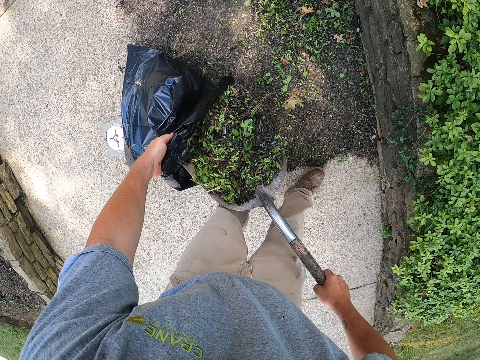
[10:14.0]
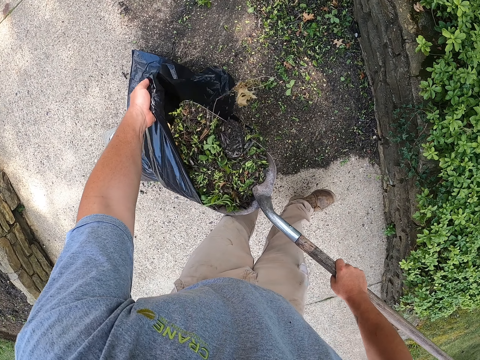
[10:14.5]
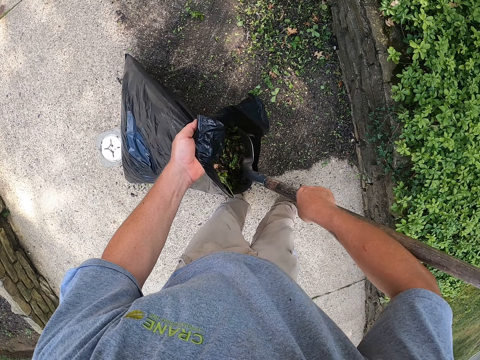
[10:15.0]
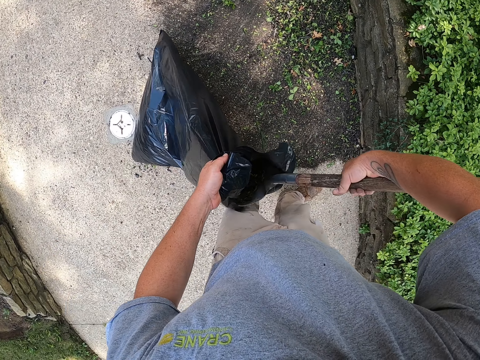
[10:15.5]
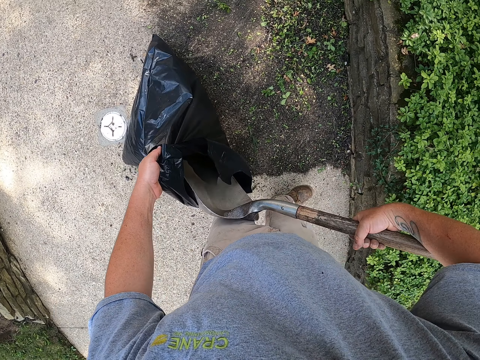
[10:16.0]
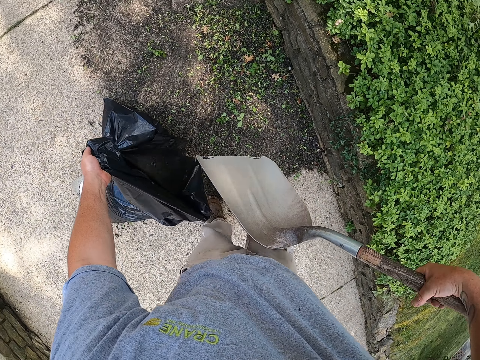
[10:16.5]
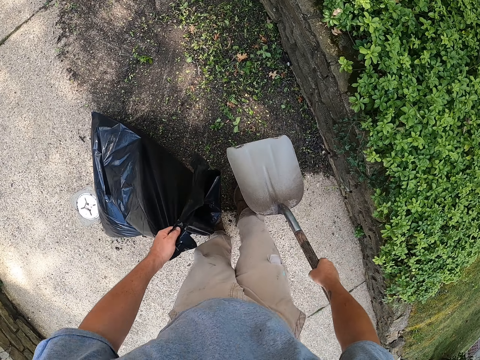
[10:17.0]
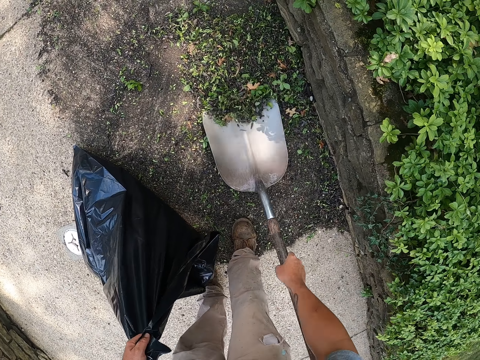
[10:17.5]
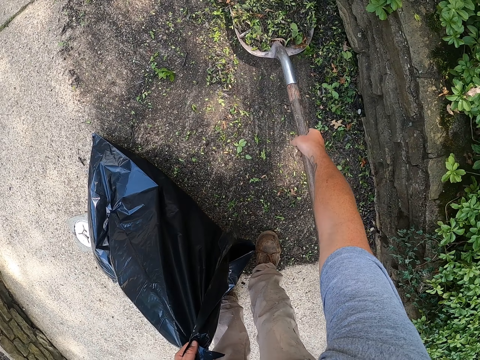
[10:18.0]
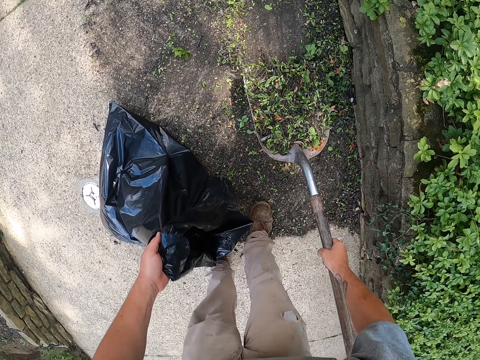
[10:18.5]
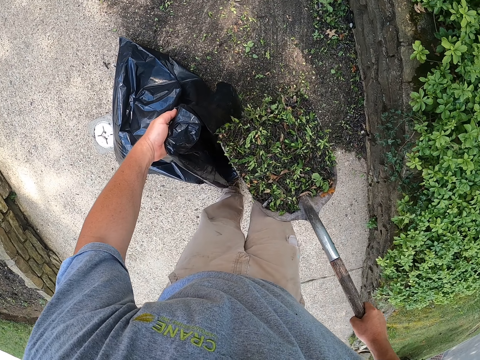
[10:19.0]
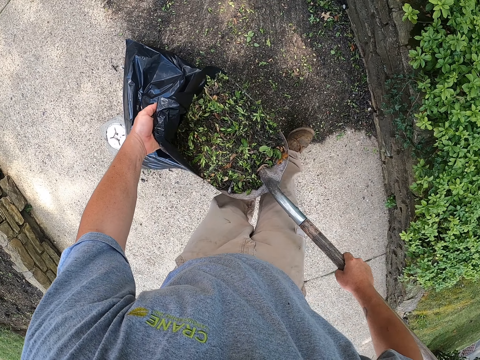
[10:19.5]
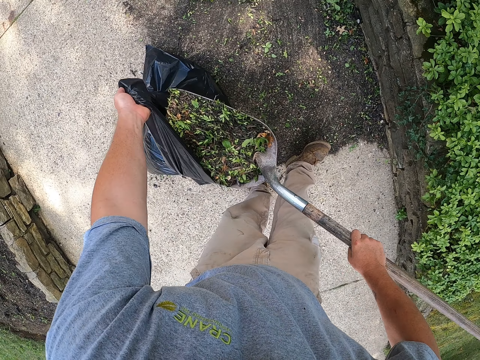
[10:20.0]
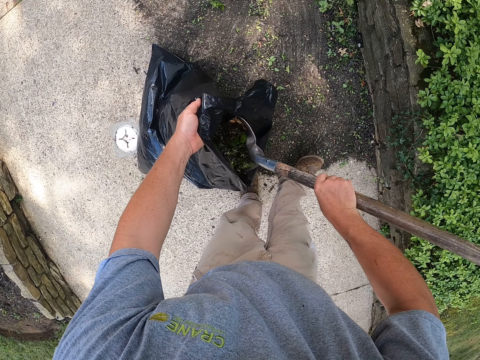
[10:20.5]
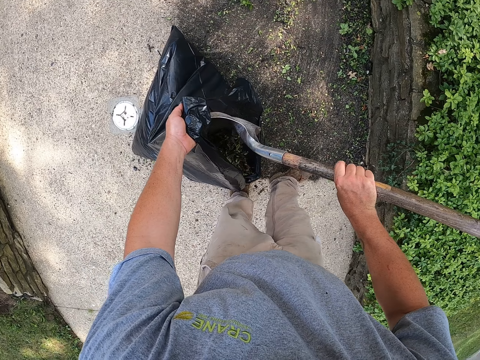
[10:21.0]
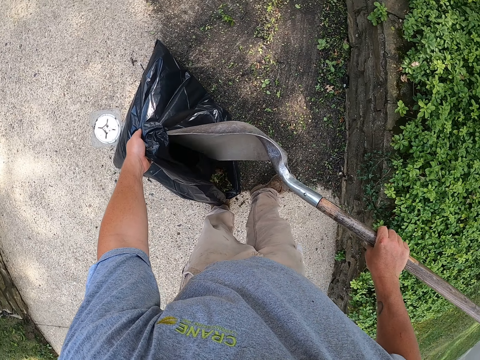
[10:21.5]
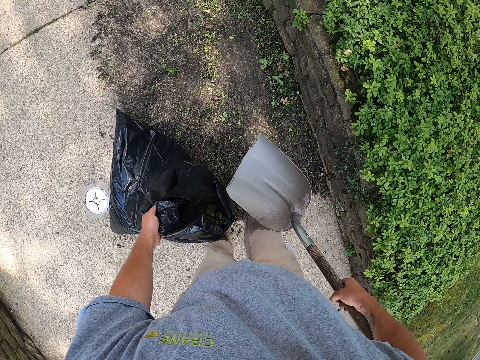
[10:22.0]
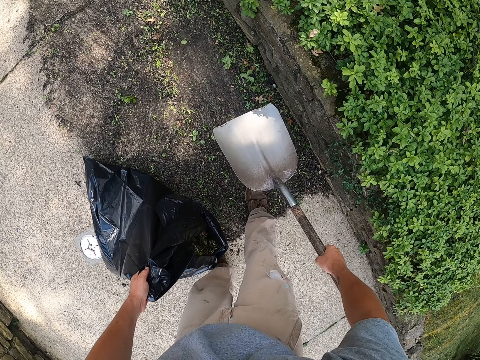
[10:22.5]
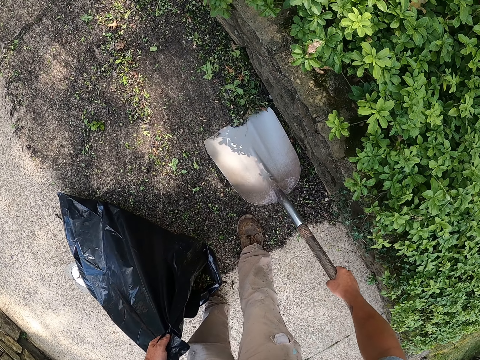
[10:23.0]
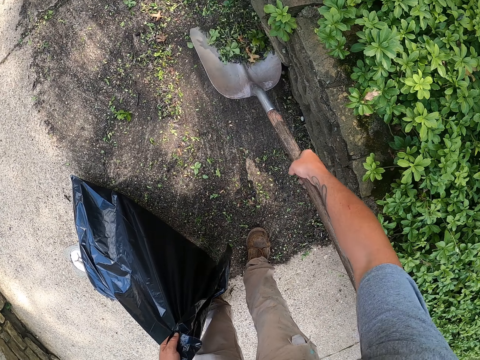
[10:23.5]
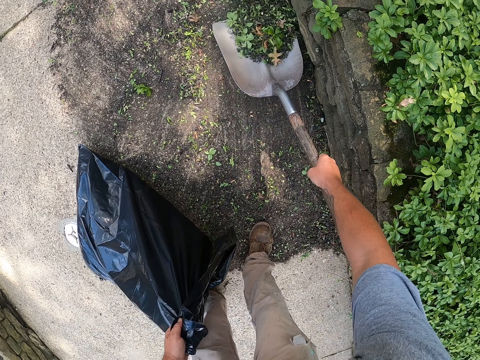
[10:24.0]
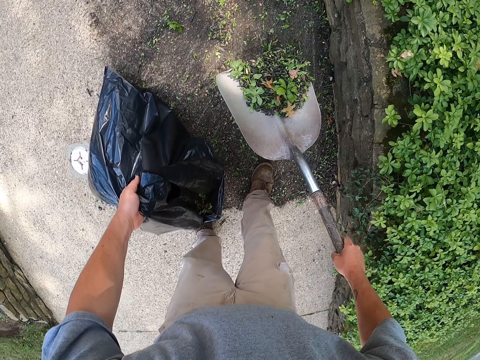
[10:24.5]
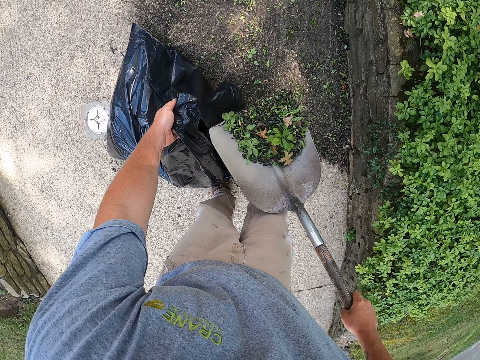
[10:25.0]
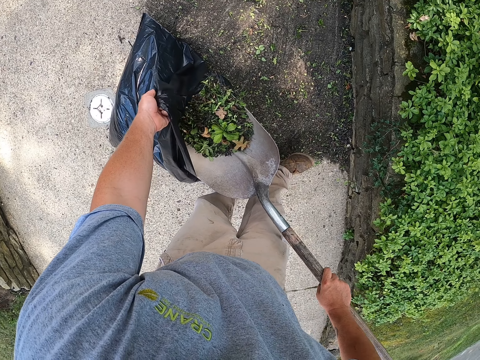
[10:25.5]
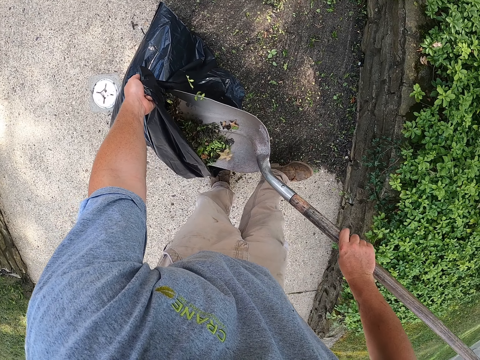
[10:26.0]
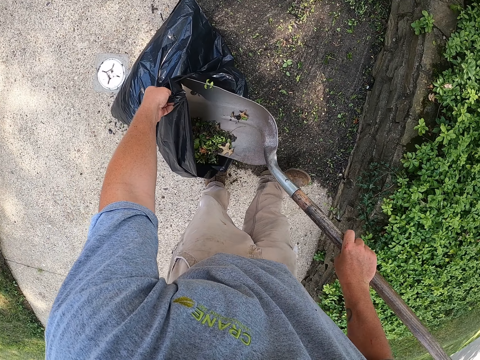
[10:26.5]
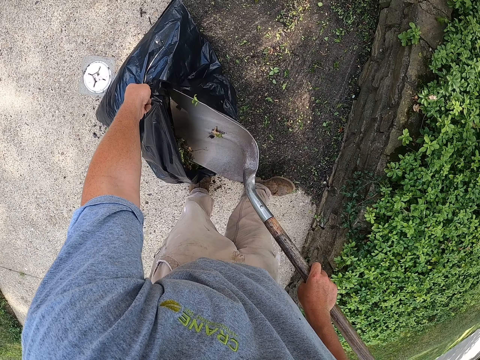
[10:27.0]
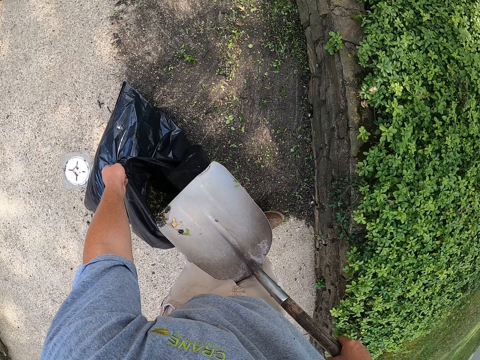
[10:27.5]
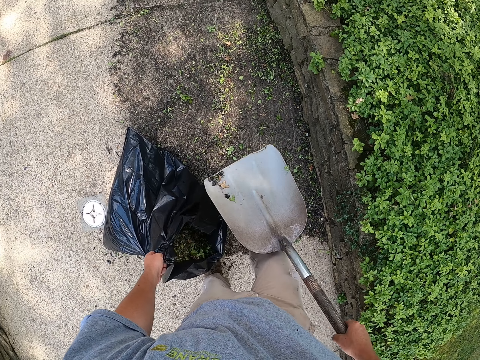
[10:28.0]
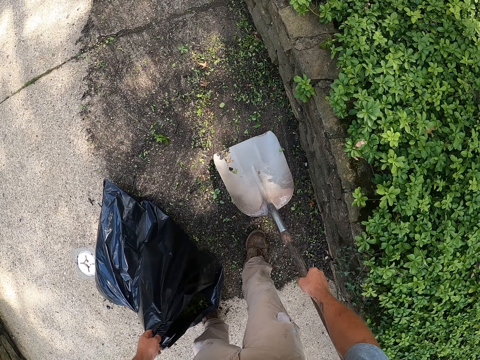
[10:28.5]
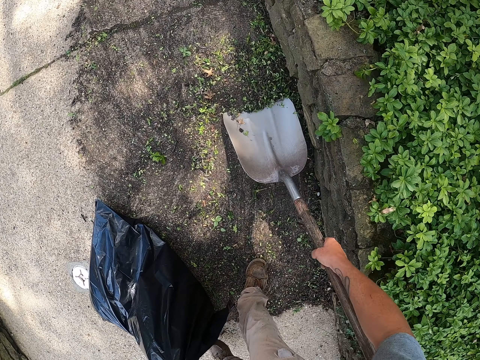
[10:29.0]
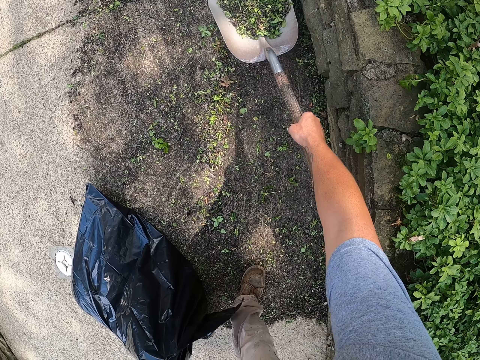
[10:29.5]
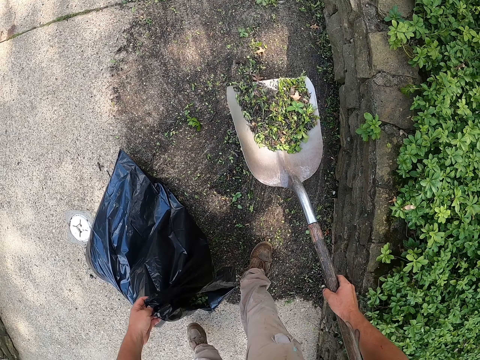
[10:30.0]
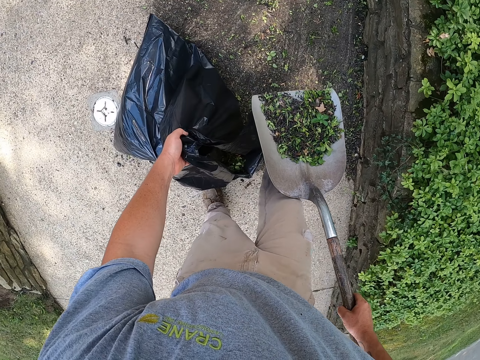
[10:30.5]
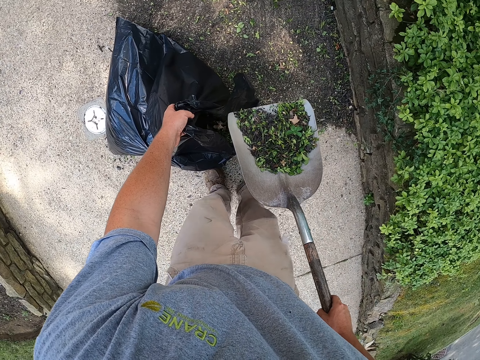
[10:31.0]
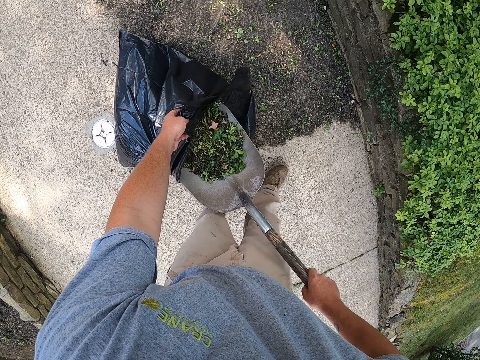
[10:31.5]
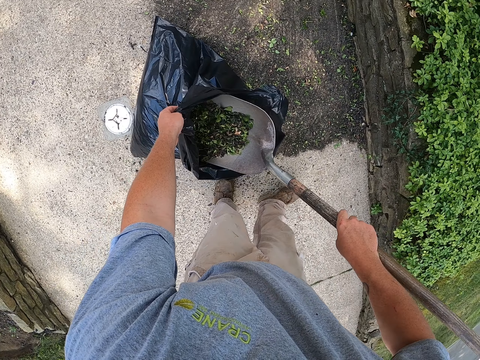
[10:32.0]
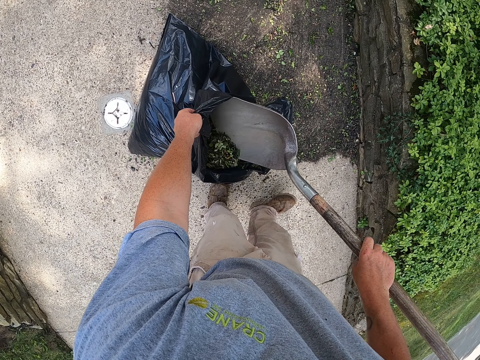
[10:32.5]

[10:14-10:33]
The camera wearer puts litter in the waste bag. They scoop the litter with a spade. They put the litter in the waste bag. They scoop the litter with the spade. They put the litter in the waste bag. They scoop the litter with the spade. They put the litter in the waste bag.

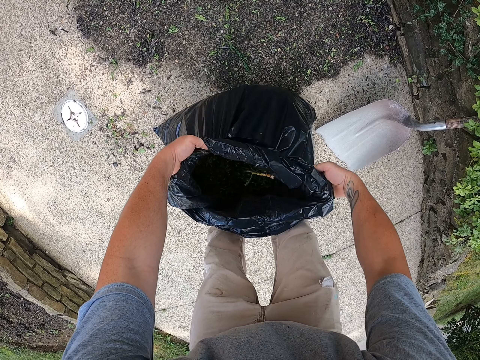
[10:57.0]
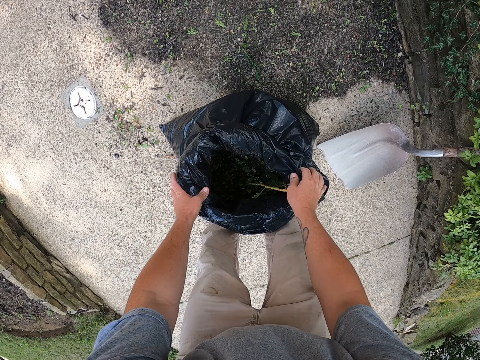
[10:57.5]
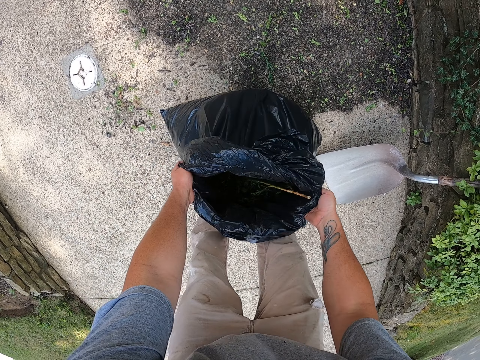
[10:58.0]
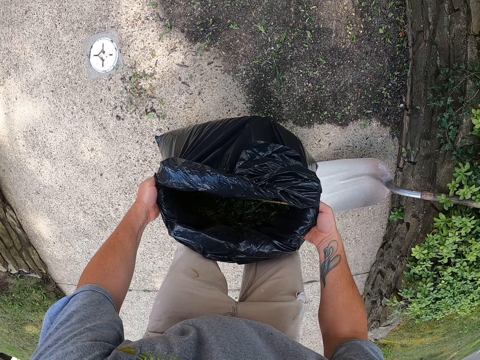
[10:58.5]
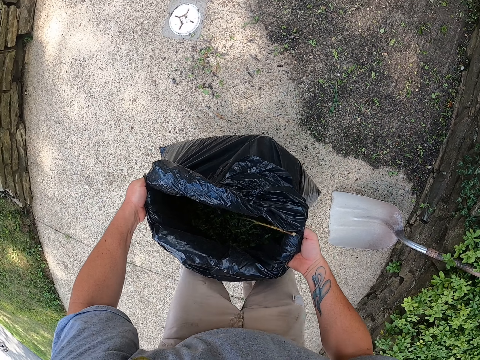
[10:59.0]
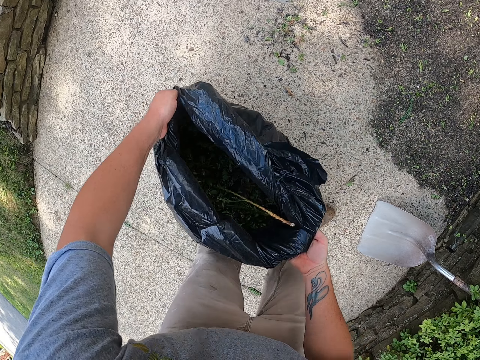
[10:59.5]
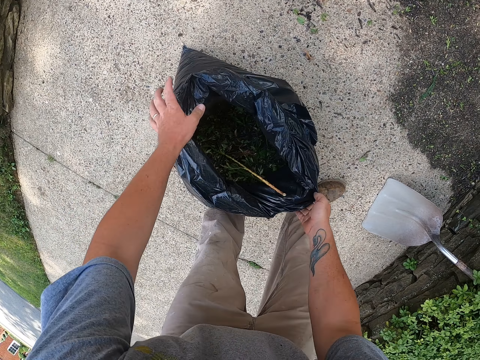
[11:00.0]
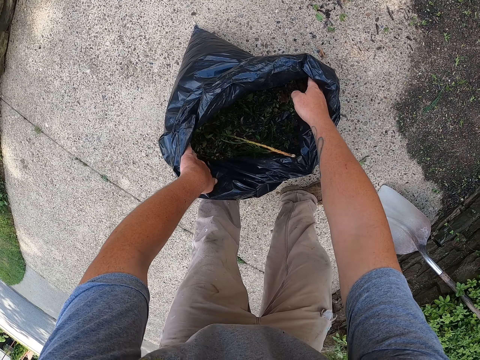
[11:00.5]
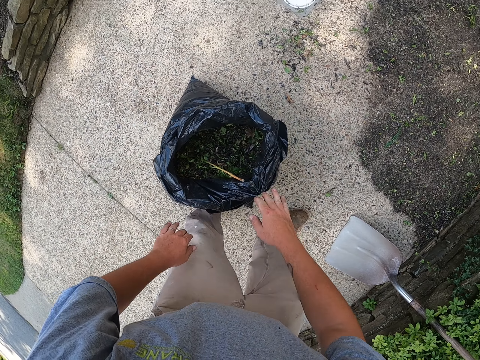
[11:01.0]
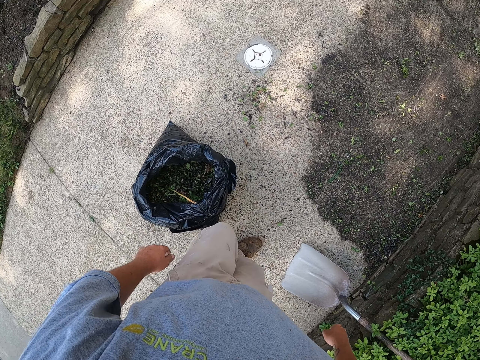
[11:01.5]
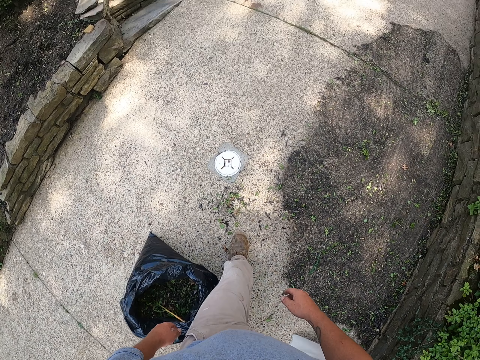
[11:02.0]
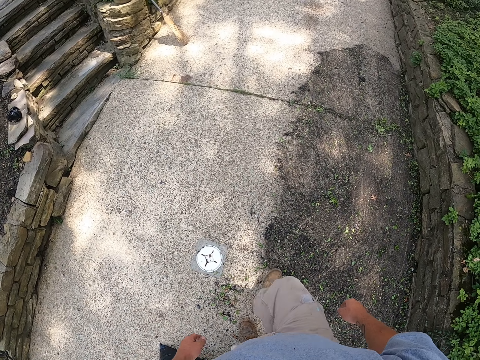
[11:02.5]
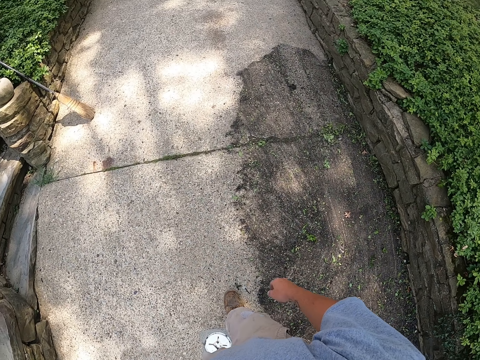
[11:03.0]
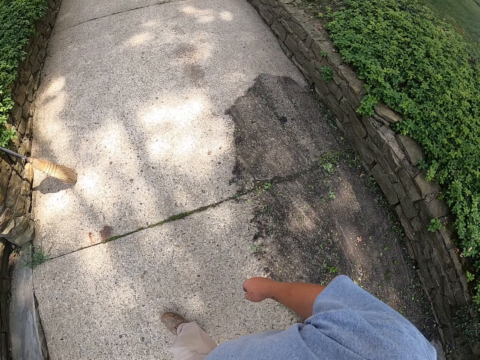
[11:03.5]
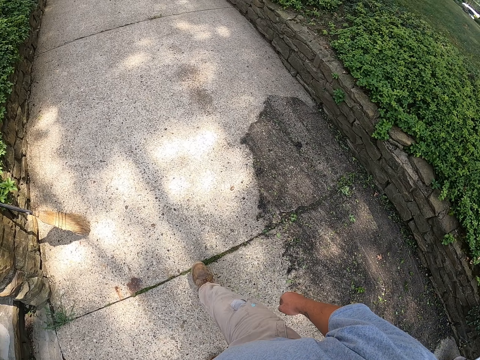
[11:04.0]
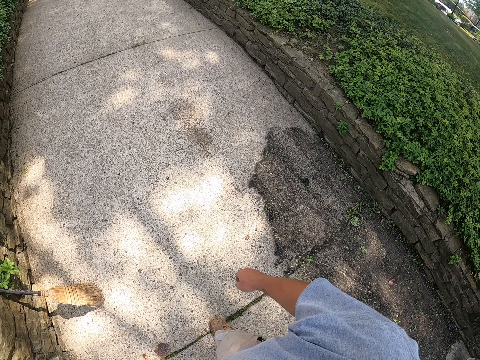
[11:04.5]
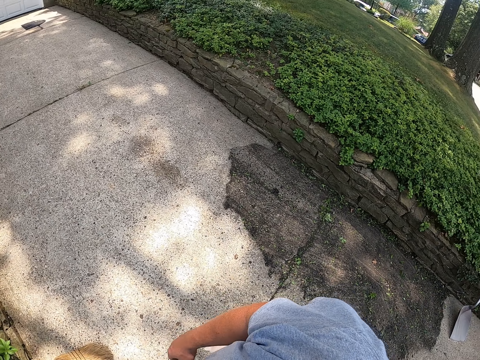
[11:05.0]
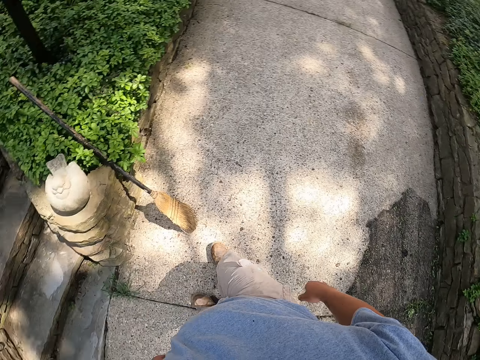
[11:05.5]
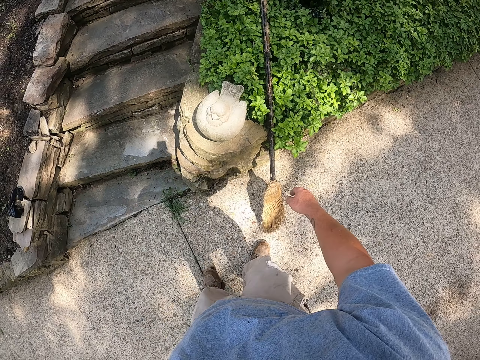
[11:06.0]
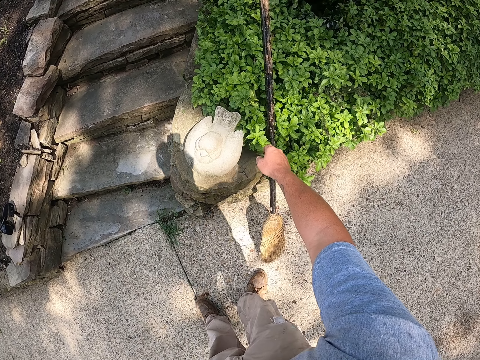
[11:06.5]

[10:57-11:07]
The camera wearer lifts the waste bag. They put the waste bag on the path. They spread the waste bag. They walk on the path.
